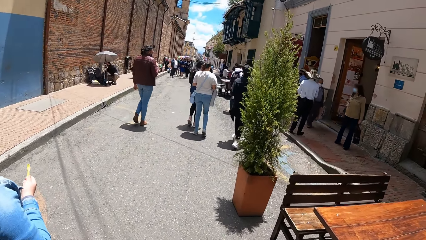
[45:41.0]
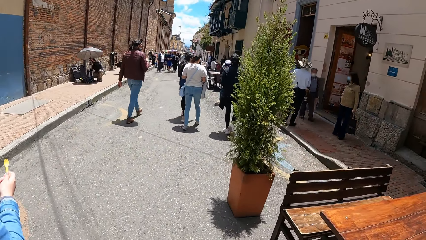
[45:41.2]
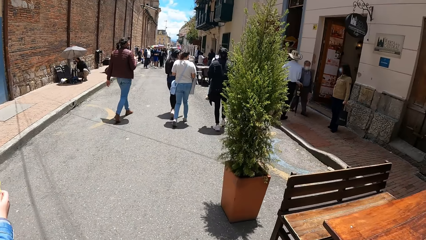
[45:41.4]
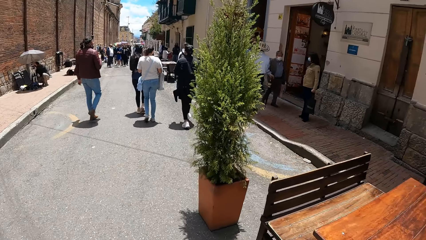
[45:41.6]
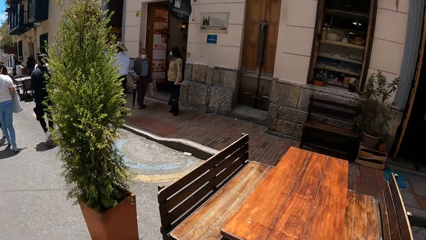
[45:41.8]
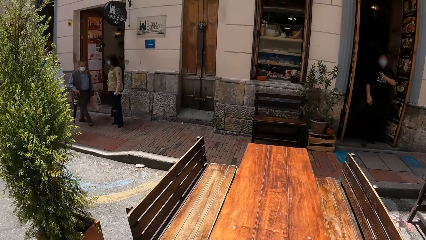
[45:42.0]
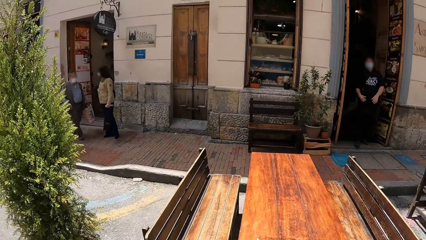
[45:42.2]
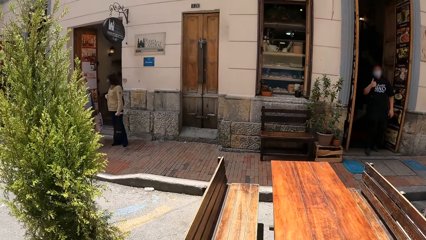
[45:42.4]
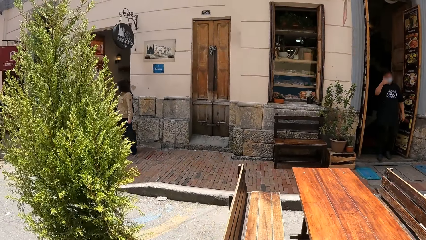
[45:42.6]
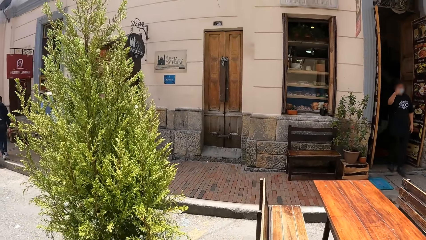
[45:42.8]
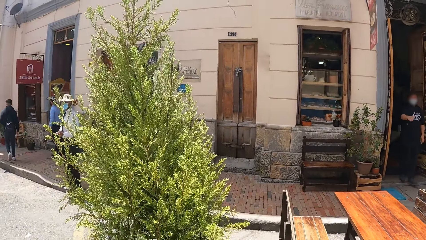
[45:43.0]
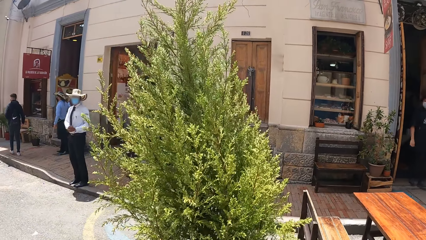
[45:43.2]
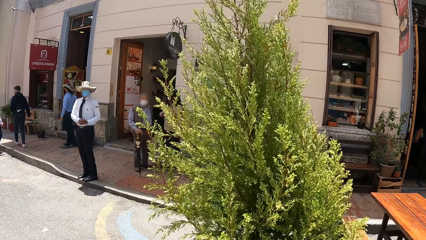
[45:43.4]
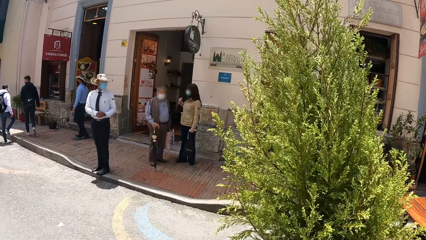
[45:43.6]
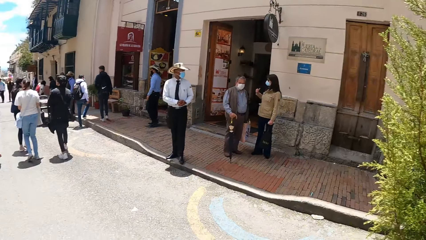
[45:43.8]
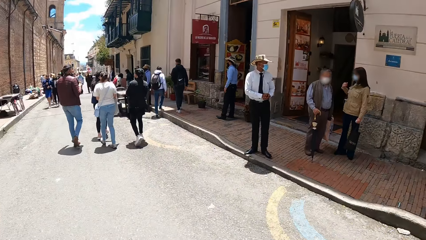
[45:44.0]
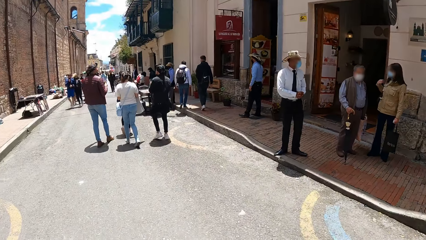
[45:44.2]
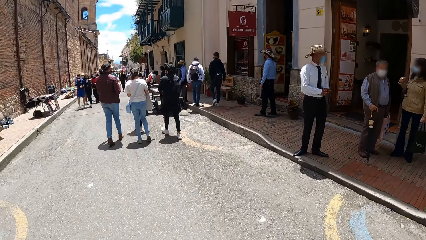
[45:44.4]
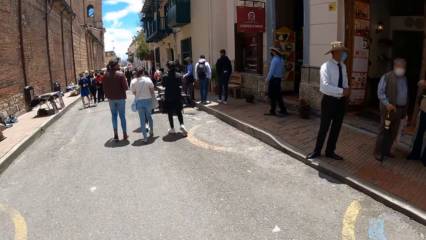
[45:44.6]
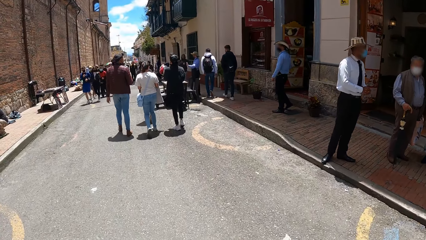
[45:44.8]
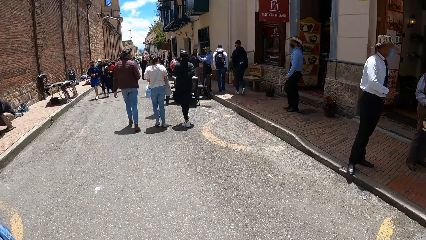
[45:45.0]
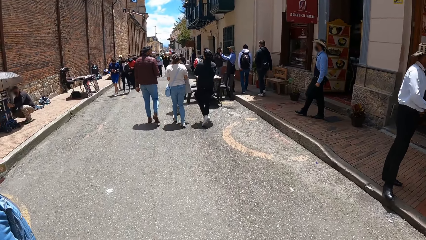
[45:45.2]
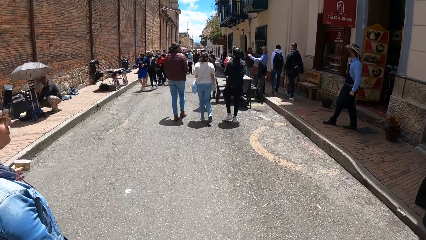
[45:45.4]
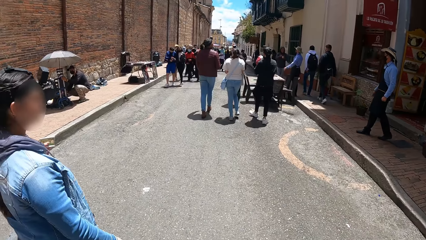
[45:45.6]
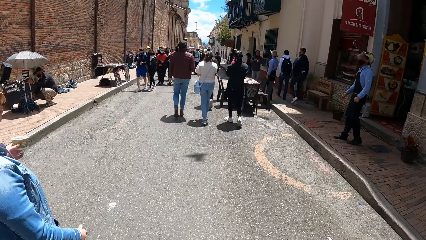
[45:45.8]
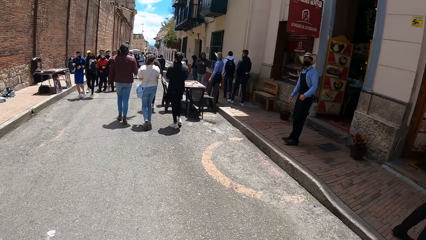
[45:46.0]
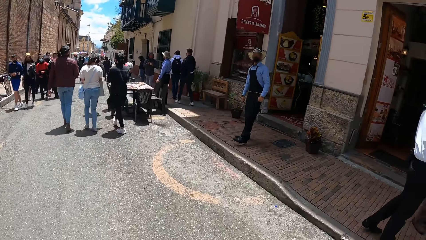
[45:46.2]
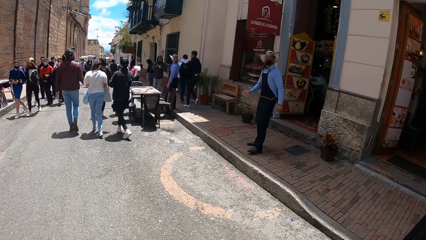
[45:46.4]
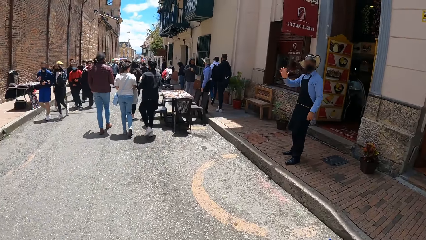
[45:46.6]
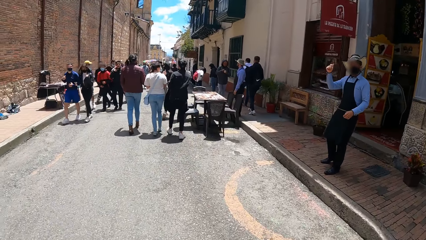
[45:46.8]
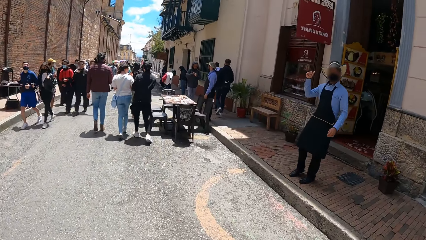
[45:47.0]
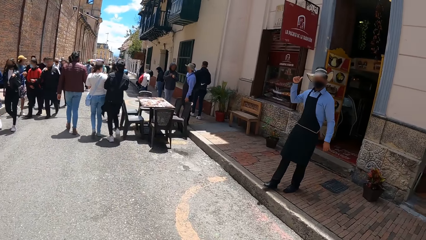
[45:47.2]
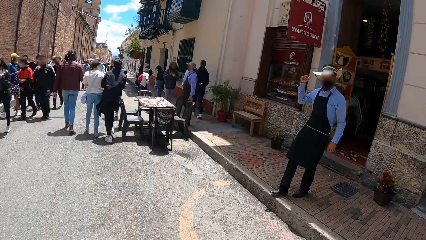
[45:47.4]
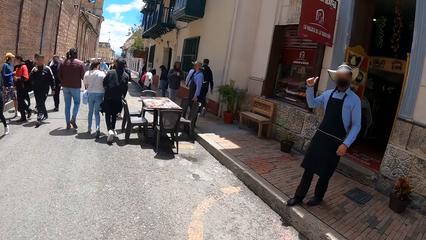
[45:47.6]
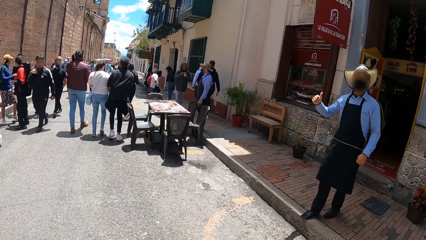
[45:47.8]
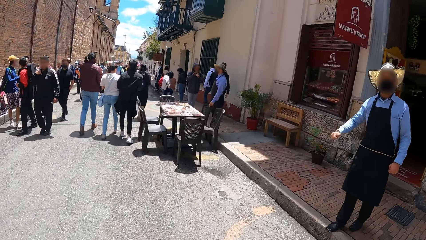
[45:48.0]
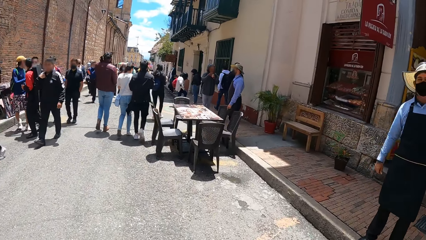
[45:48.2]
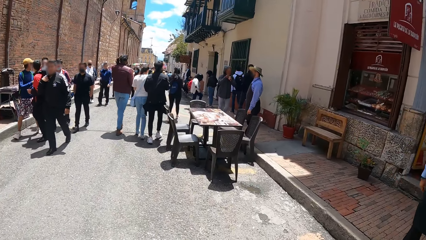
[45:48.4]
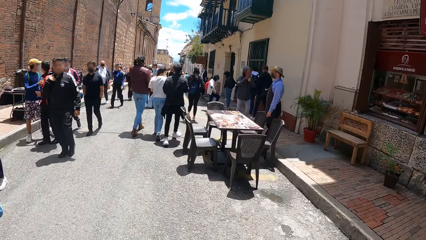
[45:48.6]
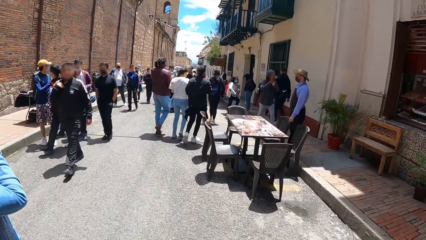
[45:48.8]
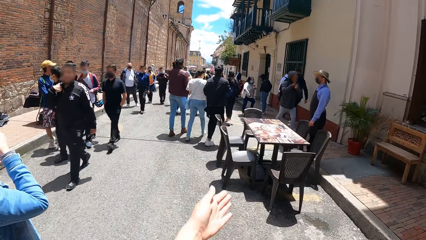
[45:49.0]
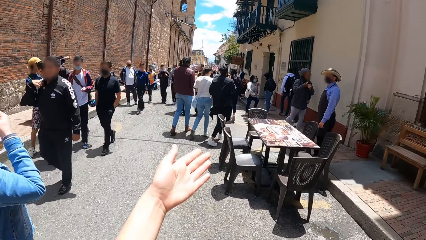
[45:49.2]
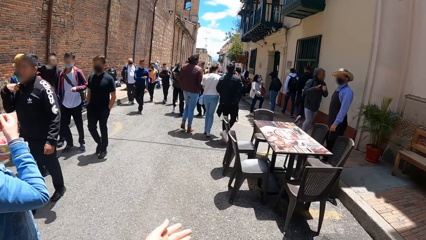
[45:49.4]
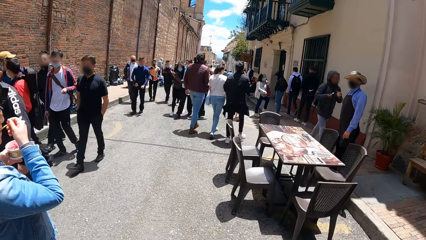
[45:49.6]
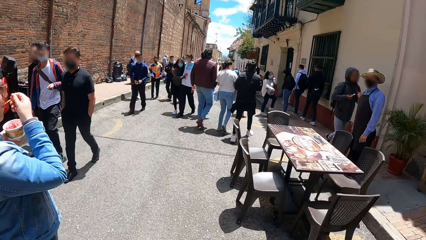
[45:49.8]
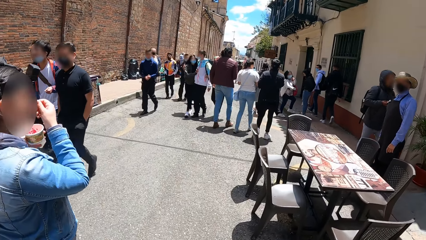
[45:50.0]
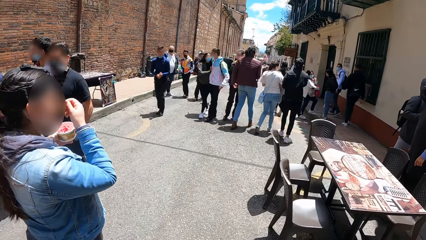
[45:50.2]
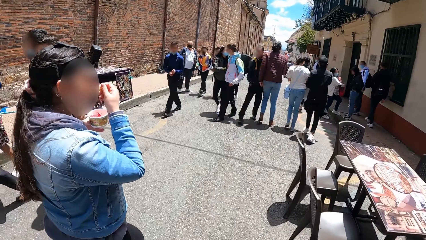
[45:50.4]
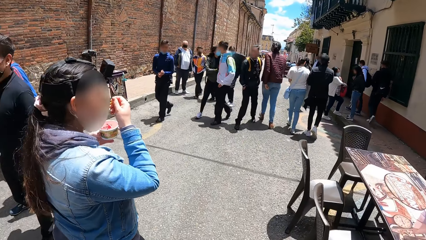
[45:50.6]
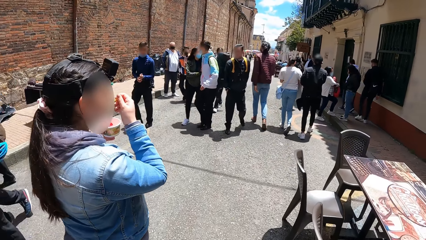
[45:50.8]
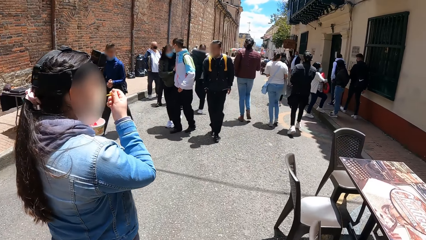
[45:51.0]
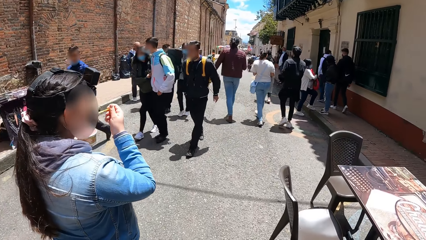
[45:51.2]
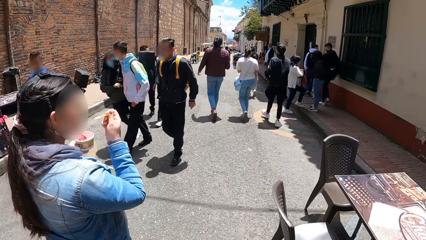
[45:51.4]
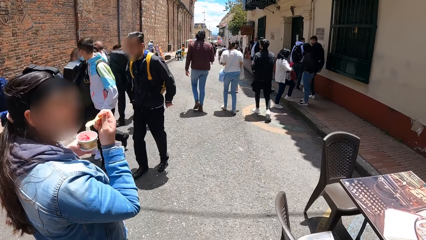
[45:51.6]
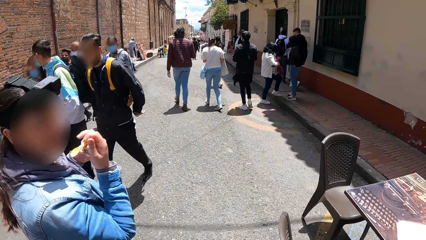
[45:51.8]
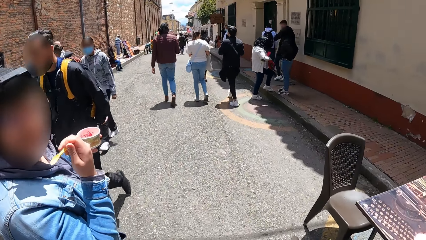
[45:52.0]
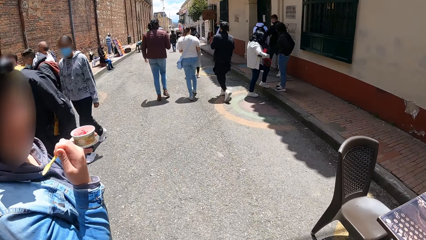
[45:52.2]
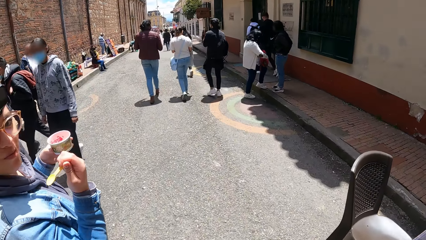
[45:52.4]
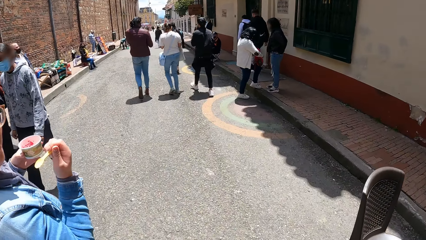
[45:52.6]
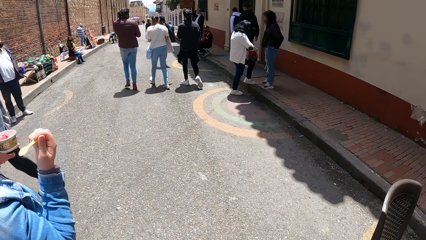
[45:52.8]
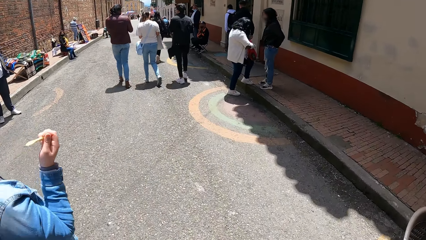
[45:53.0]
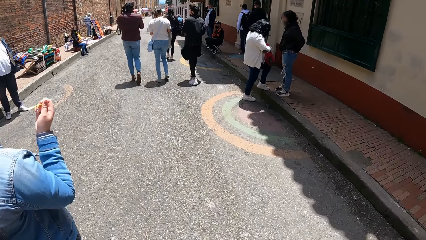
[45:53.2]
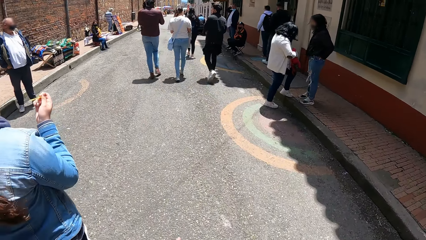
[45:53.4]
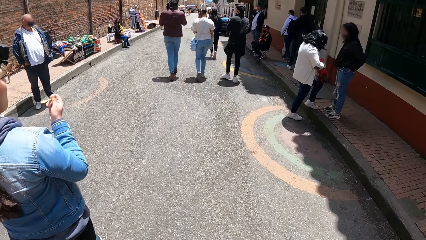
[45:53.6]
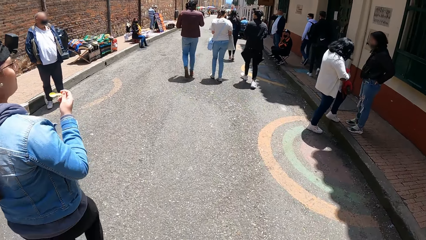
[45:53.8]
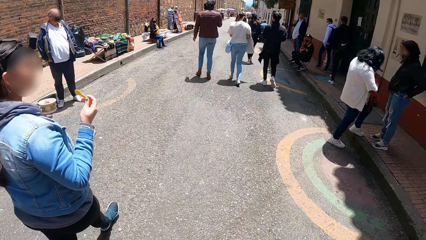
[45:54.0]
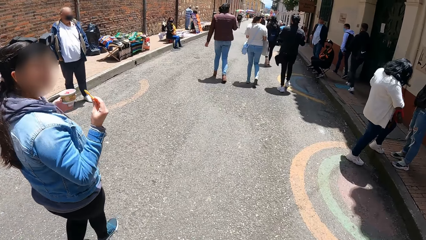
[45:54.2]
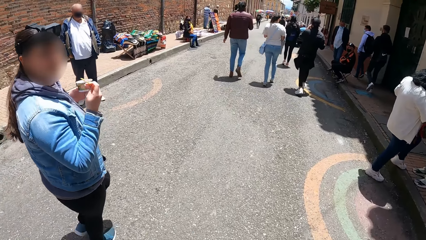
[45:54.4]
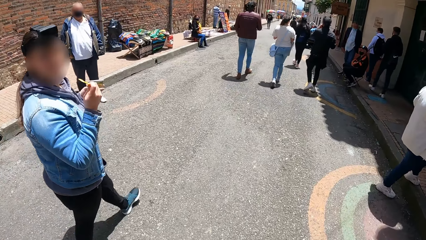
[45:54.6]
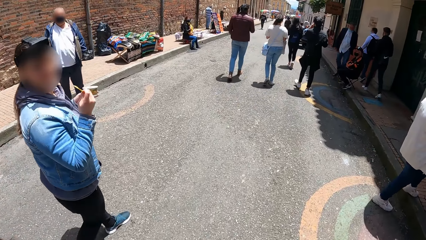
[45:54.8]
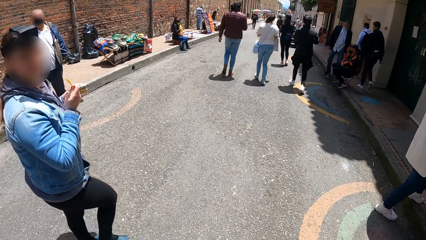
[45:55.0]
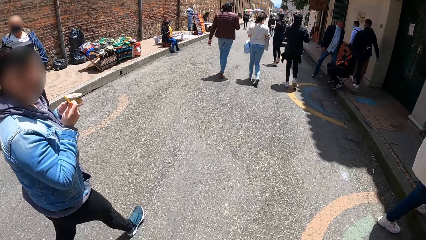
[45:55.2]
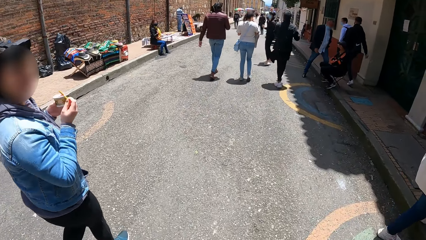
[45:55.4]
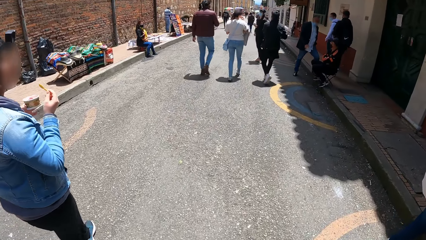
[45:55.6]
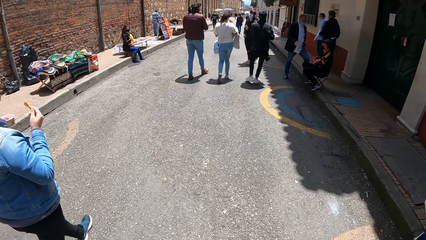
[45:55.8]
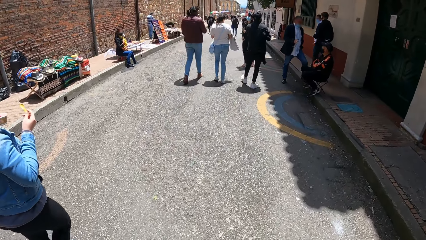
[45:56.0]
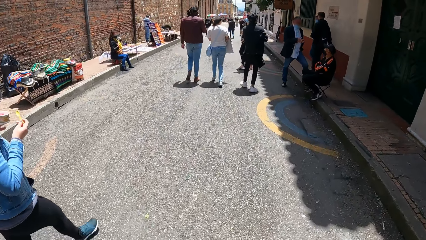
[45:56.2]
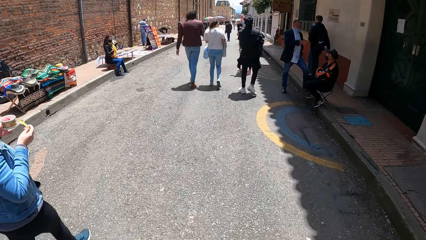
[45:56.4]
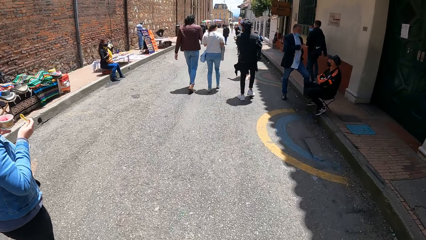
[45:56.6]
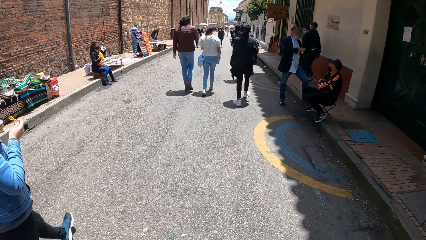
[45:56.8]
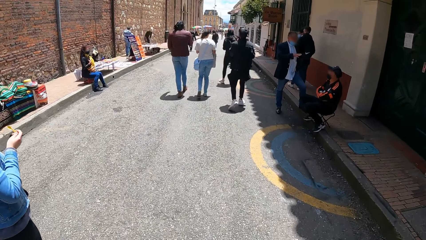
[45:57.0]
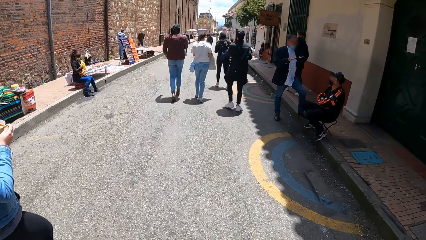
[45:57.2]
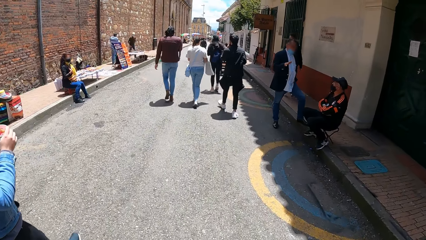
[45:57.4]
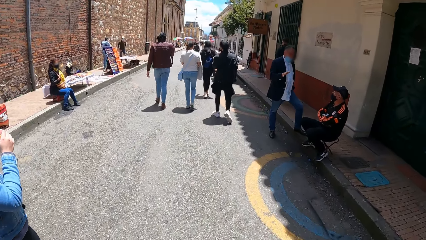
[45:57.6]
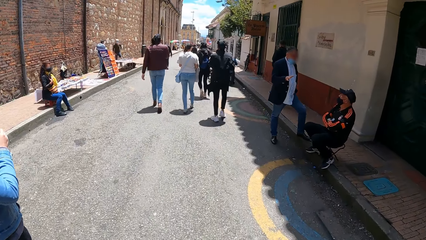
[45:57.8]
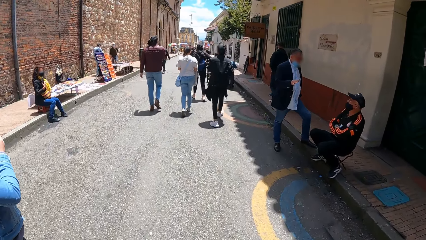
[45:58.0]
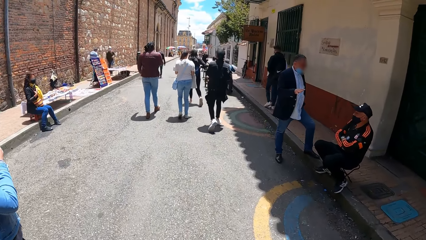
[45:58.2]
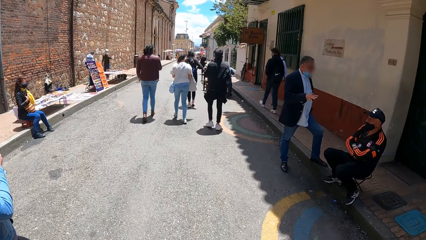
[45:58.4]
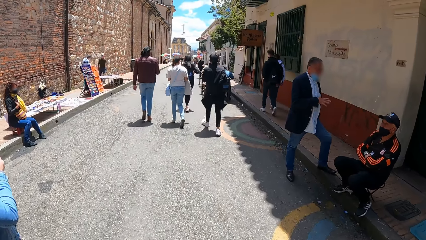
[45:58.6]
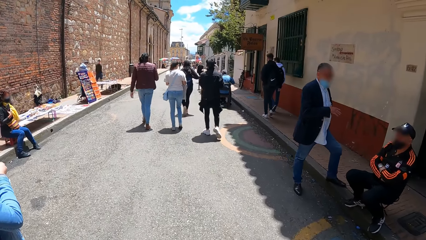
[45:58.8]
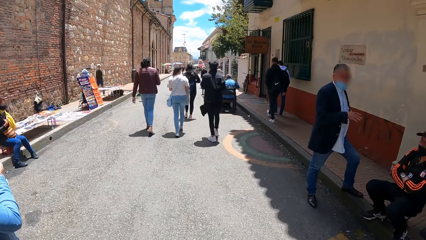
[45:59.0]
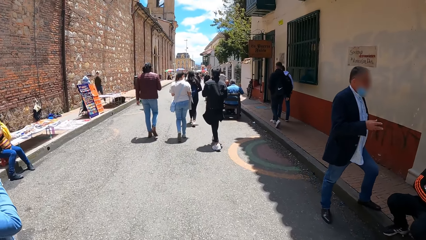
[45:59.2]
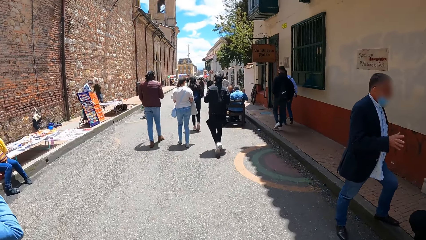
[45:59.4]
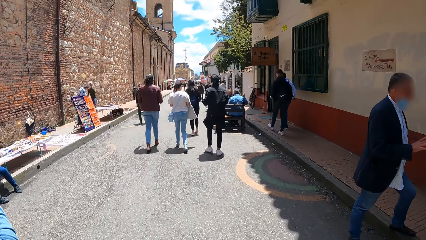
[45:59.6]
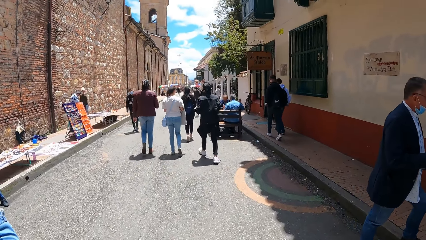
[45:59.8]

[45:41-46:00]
A woman holds a spoon. The camera wearer looks at a shop on the right side and interacts with a man. They walk between buildings. They interact with another man. They look at a waiter. They move a hand. They look at the woman. The woman removes the spoon from her mouth with her right hand. The camera wearer converses with the woman. They walk on tarmac.
